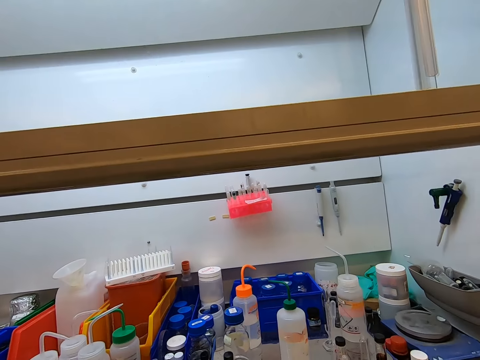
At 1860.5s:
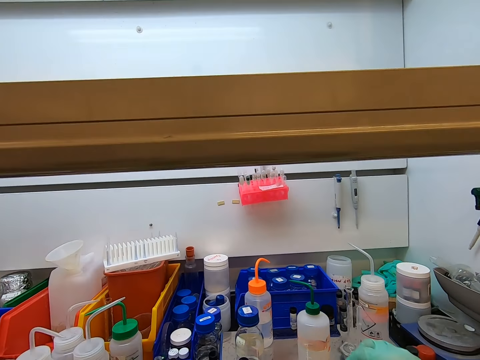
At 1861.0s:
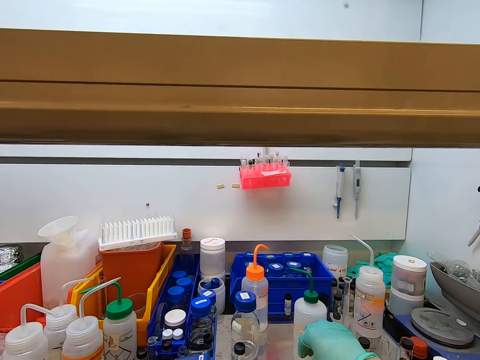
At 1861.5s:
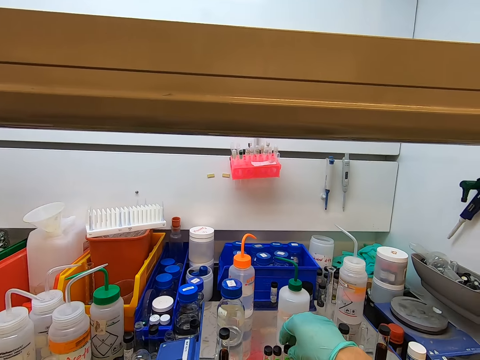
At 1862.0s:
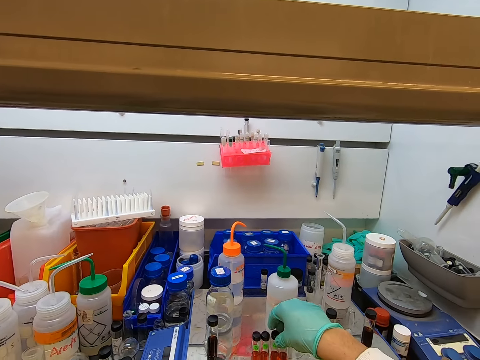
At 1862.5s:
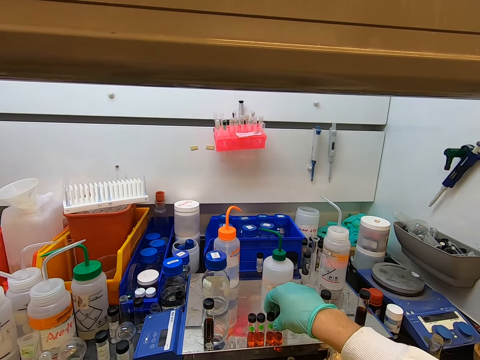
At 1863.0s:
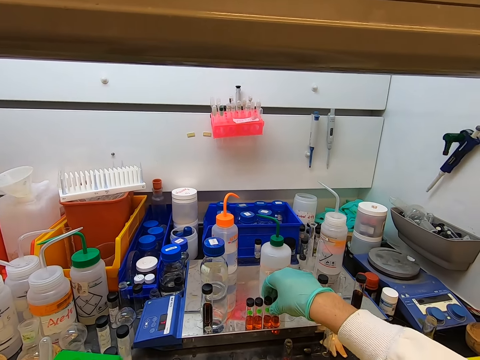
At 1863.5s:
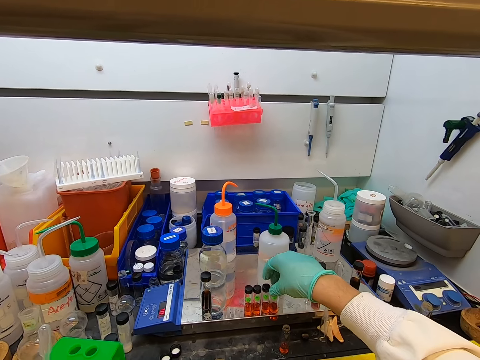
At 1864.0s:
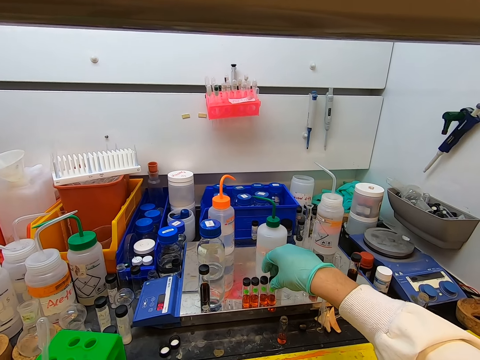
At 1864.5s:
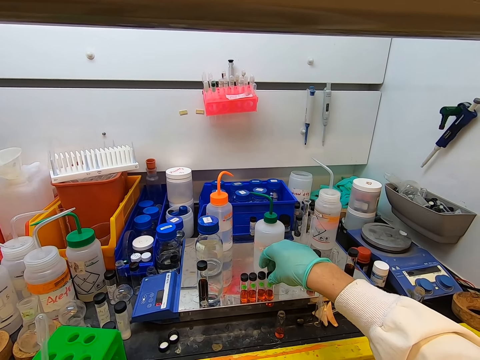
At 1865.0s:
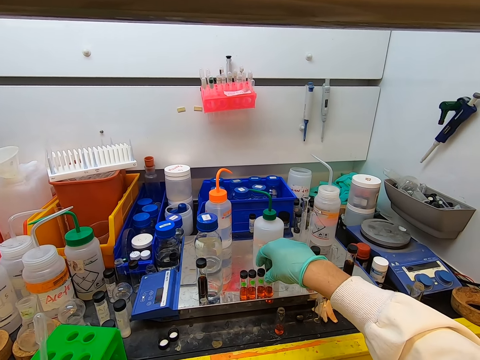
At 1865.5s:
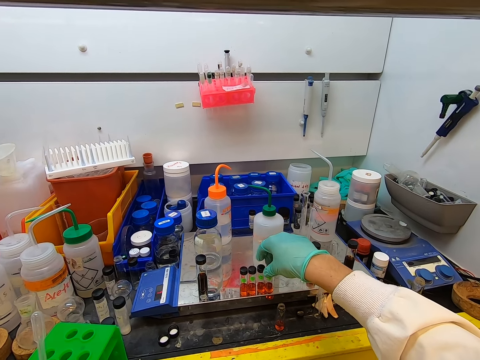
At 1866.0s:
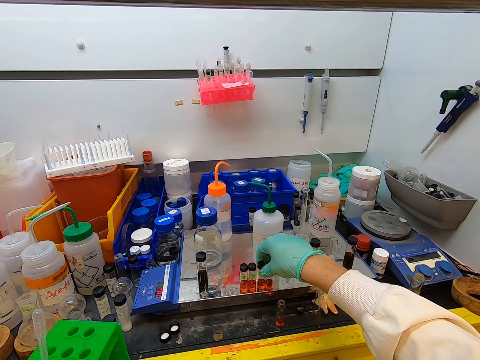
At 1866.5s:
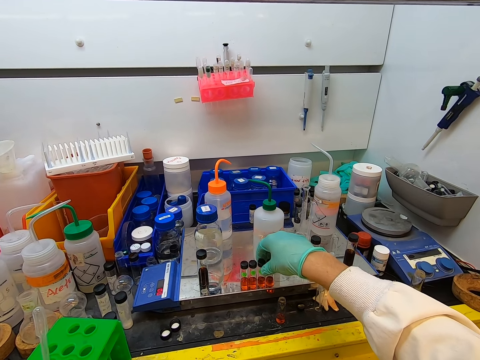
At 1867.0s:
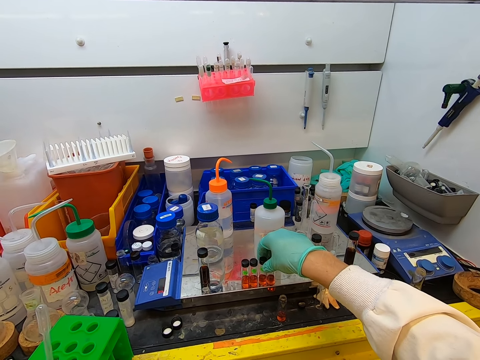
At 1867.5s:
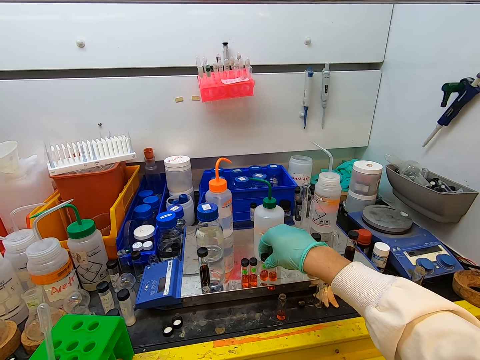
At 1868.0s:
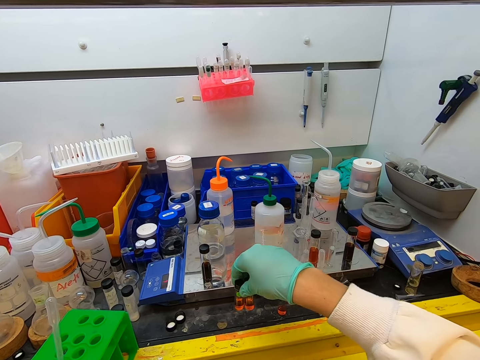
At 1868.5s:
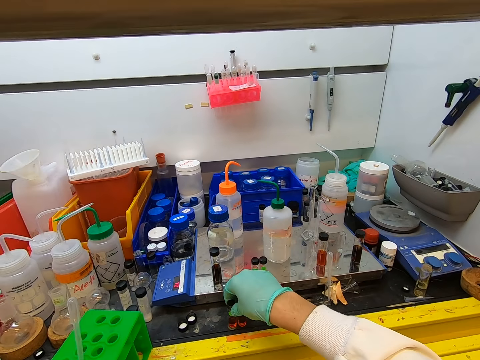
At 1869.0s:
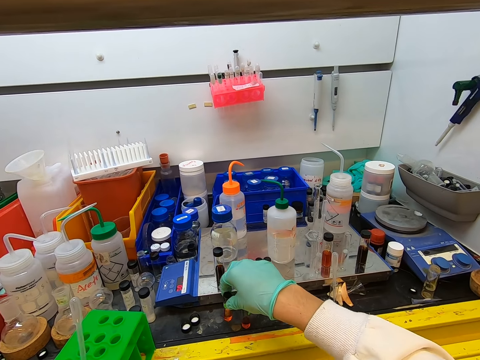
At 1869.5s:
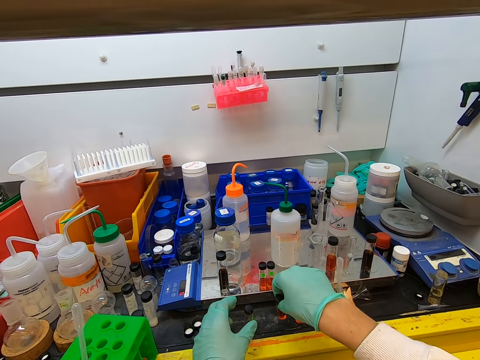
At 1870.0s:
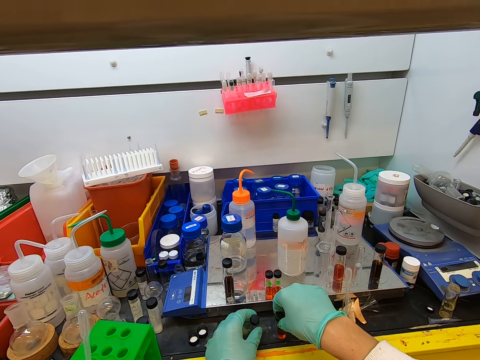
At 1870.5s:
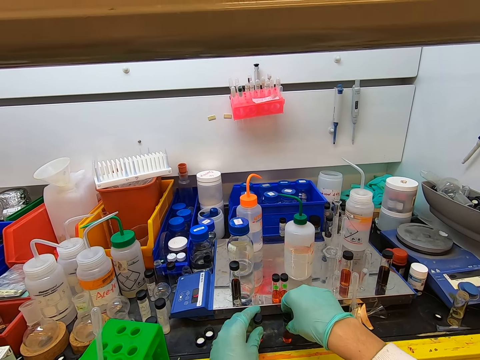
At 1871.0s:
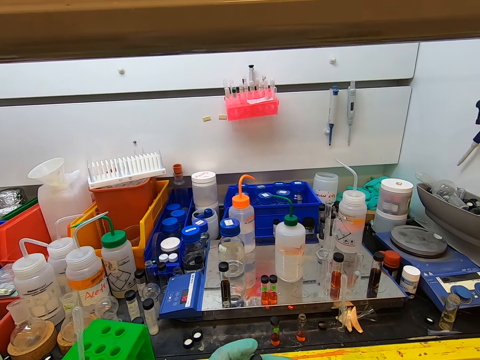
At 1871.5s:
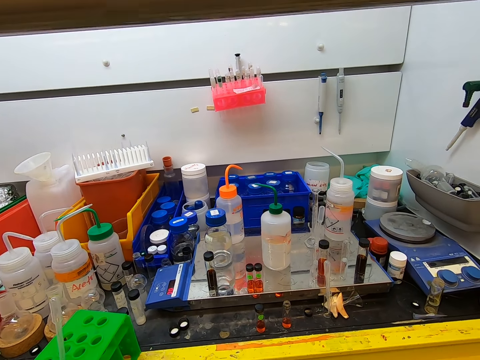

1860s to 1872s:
The camera wearer picks a test tube on a surface. They put the test tube on the surface.

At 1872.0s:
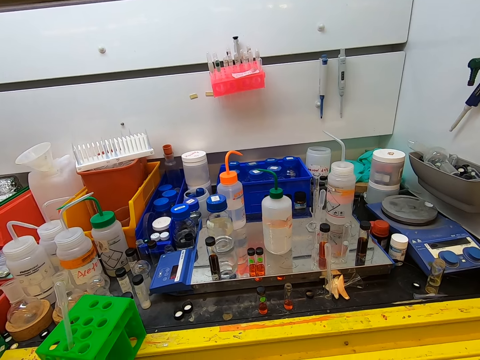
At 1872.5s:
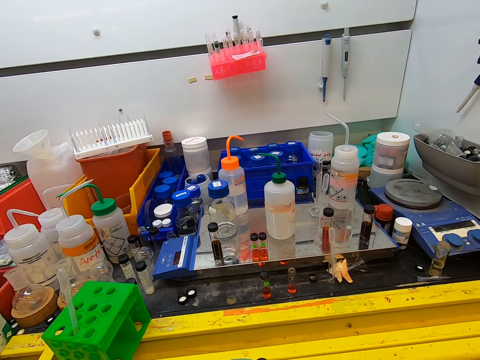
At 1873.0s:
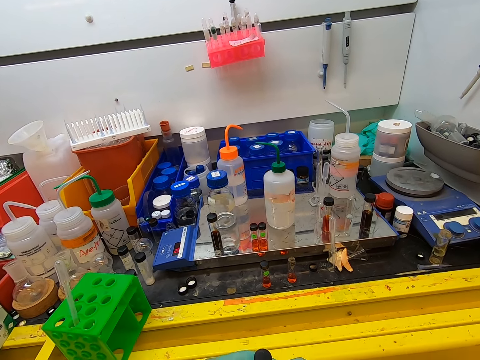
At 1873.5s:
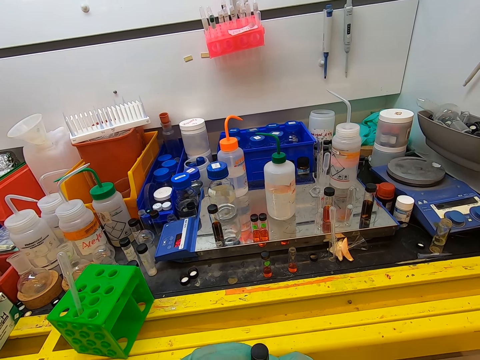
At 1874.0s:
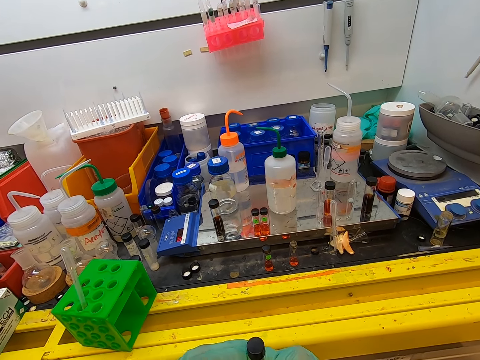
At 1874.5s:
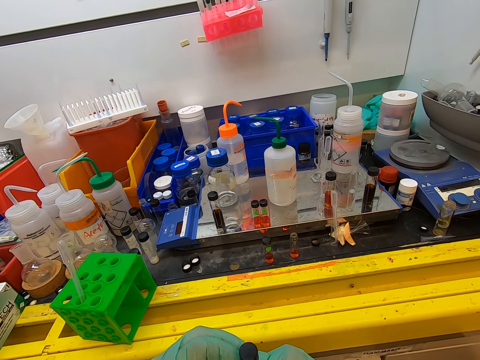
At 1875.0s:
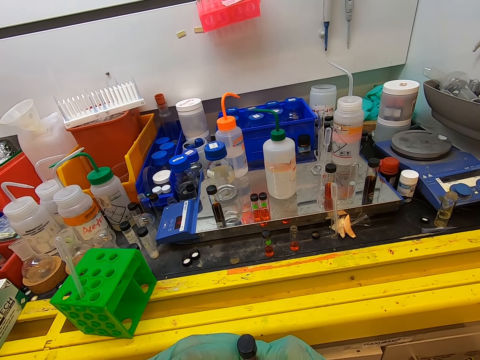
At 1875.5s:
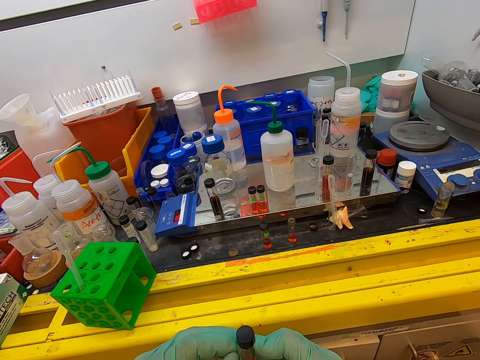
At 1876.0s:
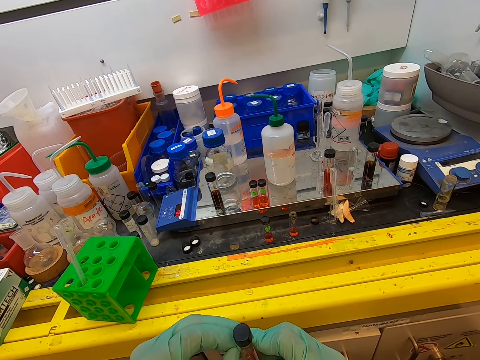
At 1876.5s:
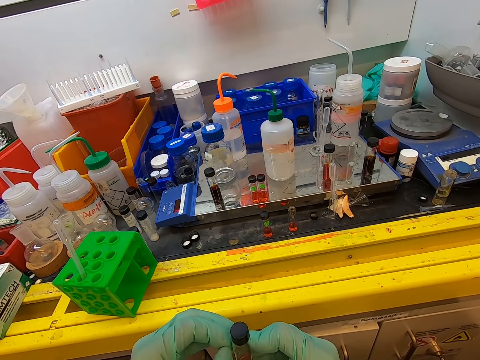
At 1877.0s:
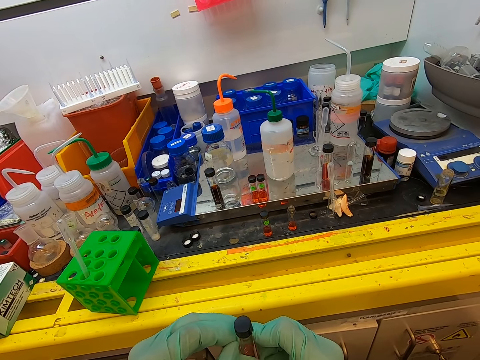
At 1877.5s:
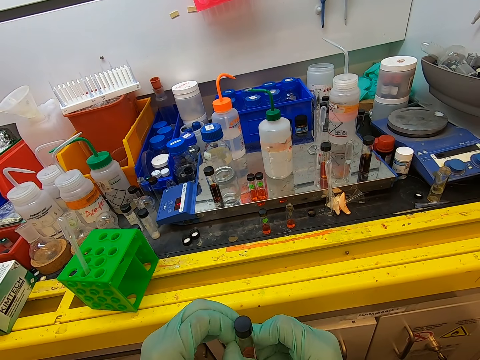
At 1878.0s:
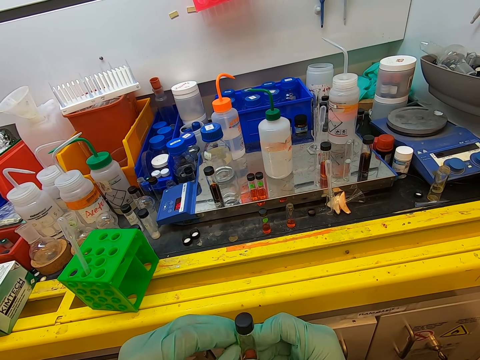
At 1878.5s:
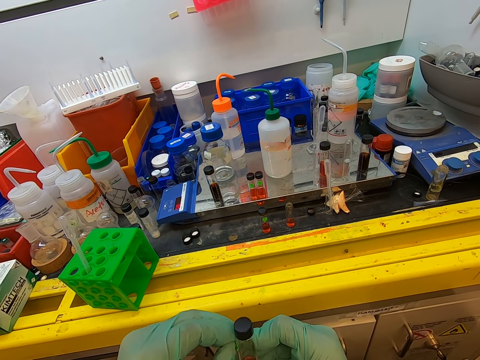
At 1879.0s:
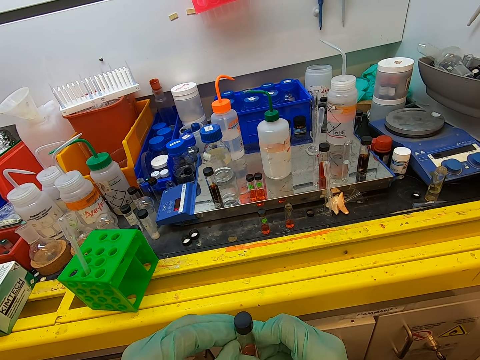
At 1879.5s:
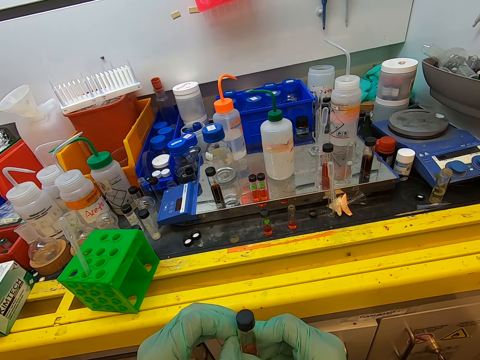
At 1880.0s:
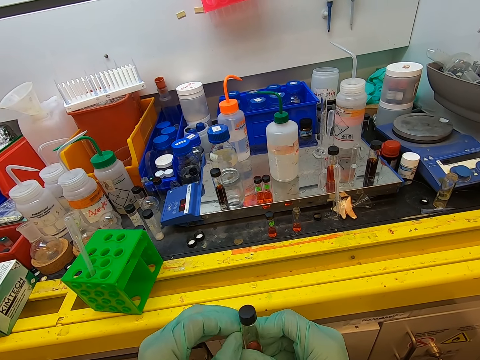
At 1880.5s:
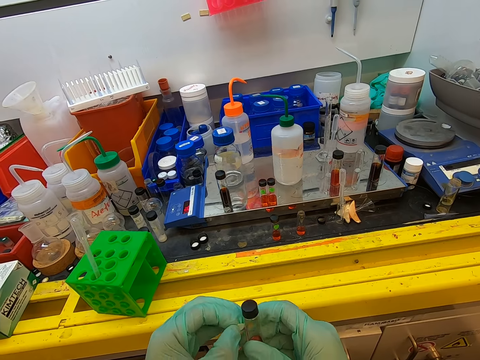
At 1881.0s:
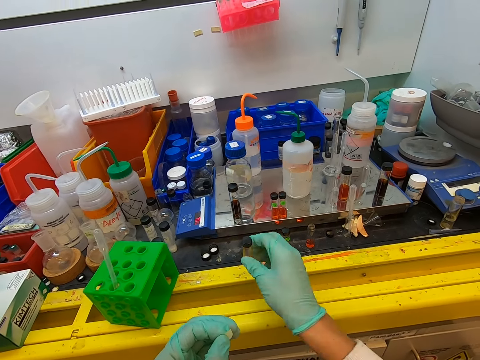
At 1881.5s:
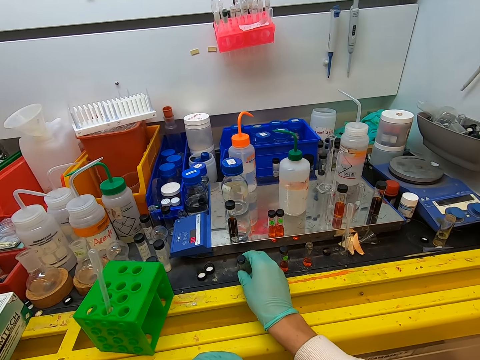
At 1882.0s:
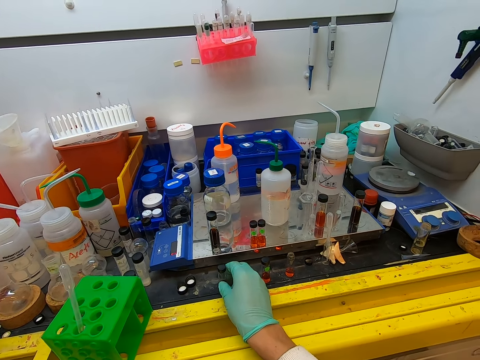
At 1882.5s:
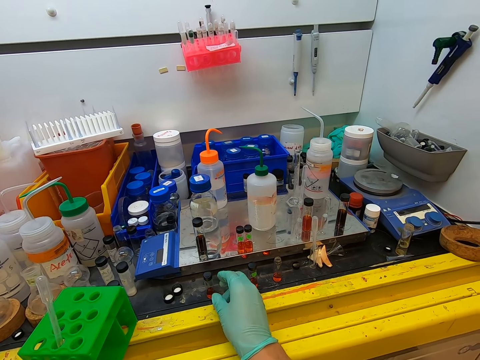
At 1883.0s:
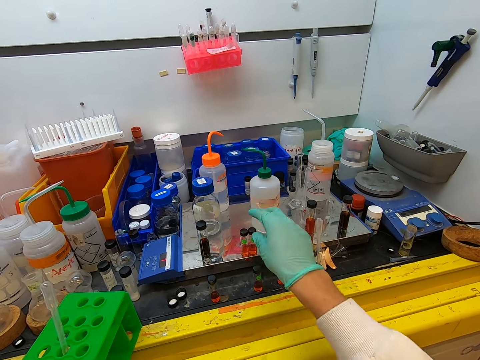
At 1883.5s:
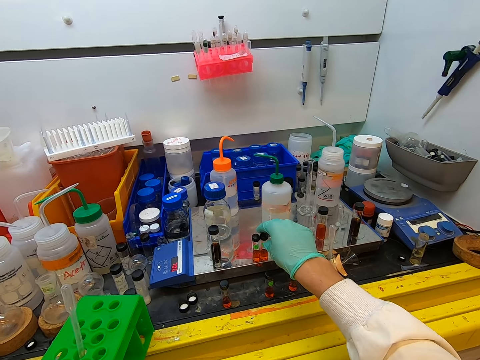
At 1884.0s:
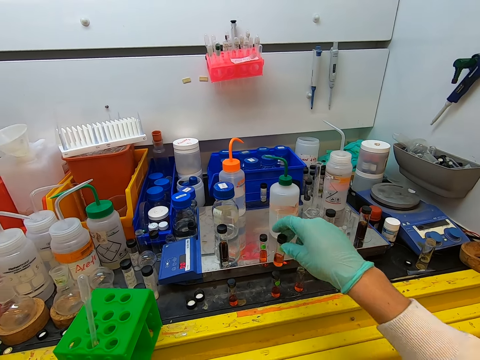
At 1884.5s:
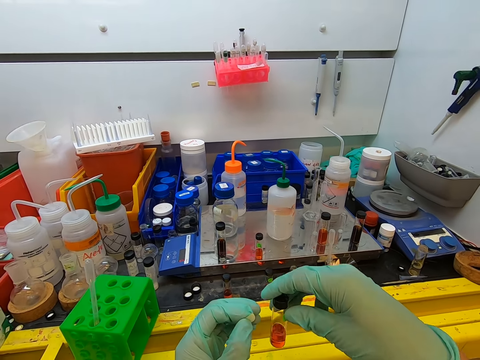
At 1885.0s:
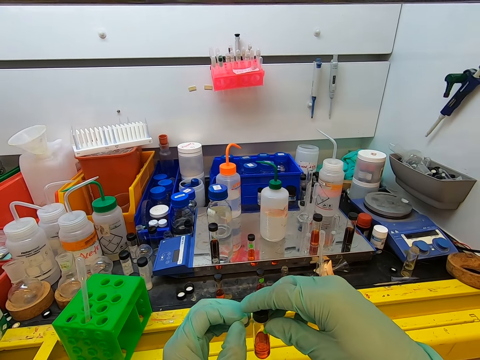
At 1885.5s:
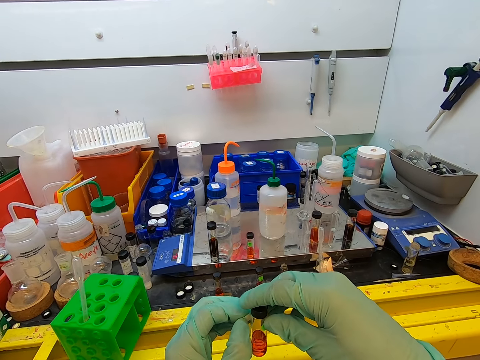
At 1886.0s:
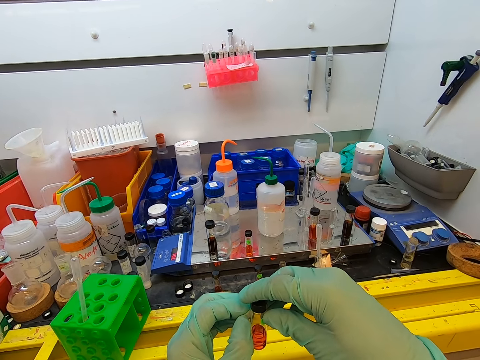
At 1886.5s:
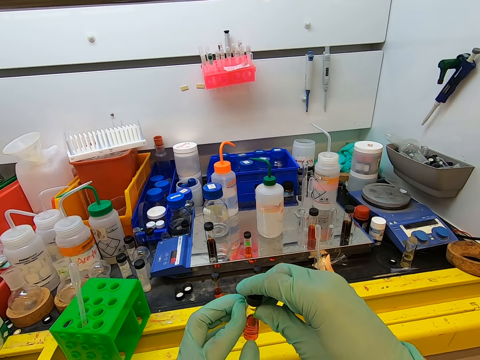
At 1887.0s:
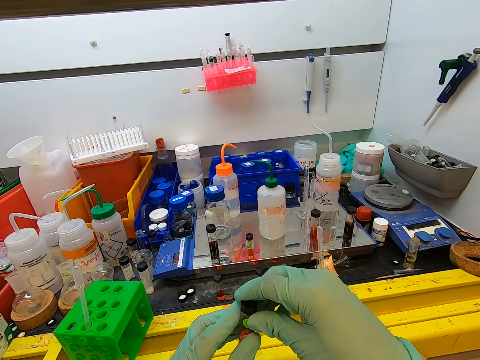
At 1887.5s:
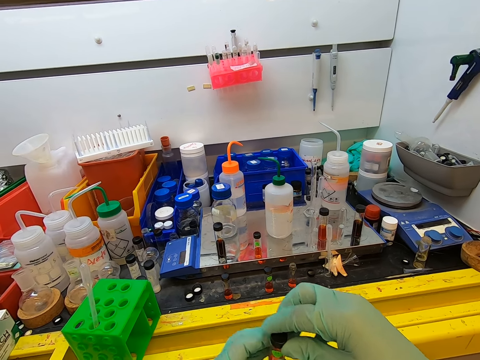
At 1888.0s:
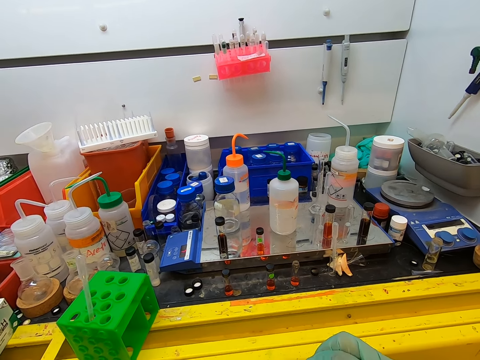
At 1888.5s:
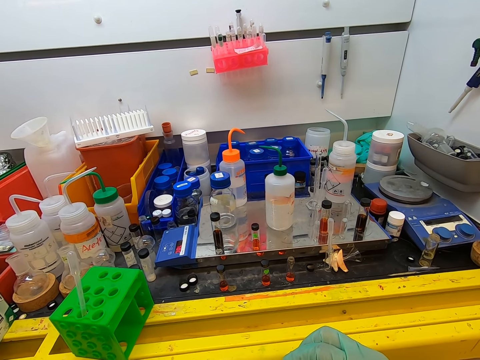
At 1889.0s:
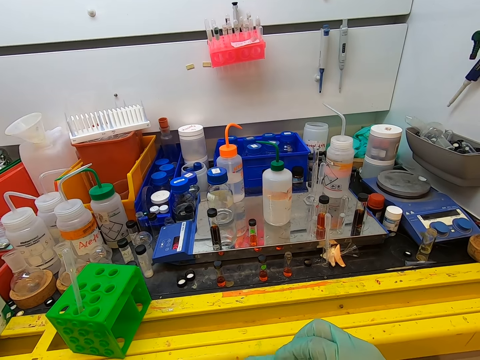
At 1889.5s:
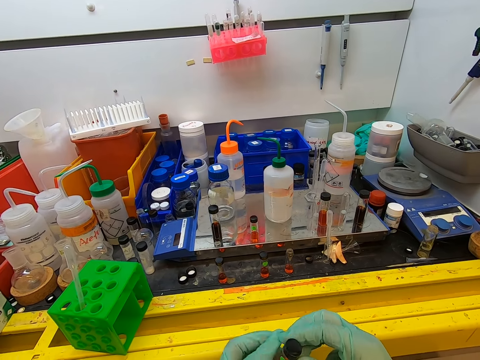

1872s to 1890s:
The camera wearer holds a test tube. They put a sticker on the bottles. They put the test tube on a surface. They pick the test tube on the surface. They remove the sticker on the test tube.
